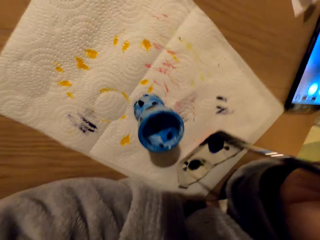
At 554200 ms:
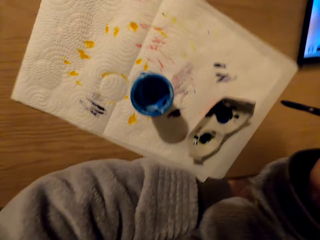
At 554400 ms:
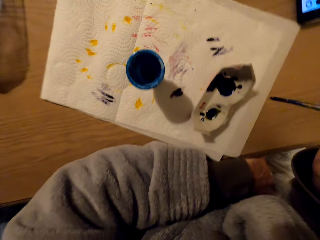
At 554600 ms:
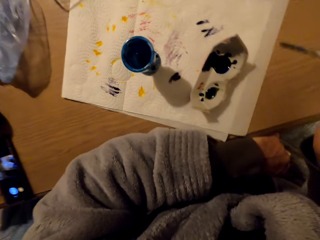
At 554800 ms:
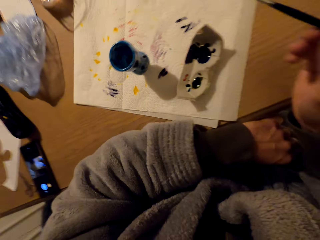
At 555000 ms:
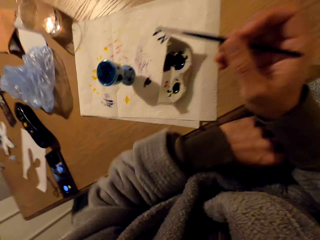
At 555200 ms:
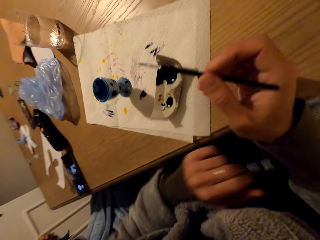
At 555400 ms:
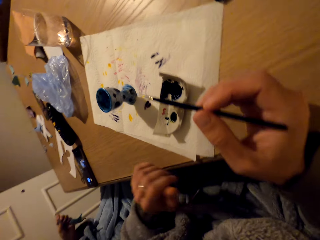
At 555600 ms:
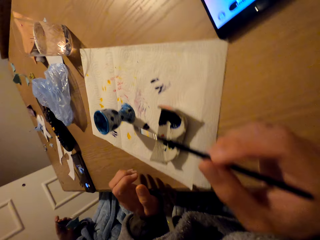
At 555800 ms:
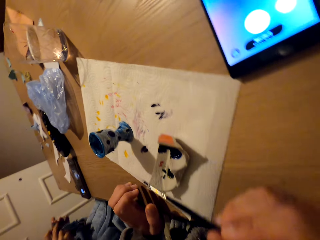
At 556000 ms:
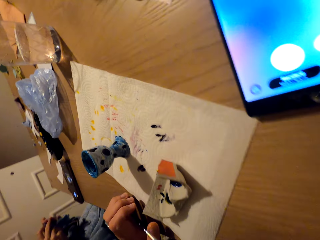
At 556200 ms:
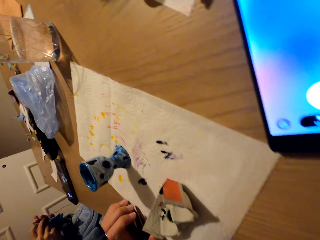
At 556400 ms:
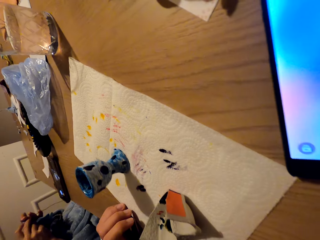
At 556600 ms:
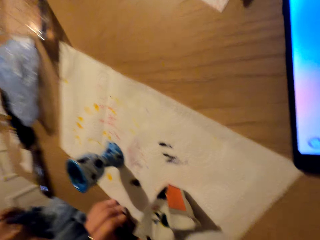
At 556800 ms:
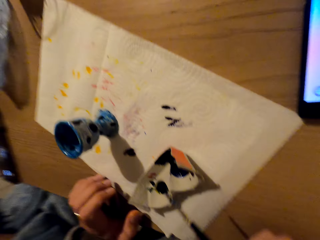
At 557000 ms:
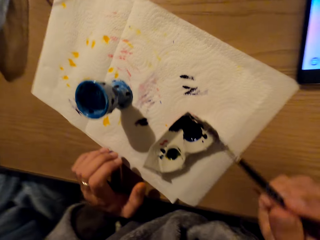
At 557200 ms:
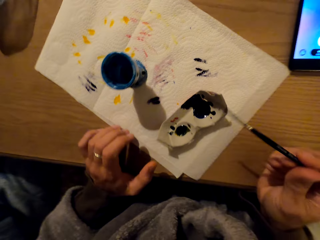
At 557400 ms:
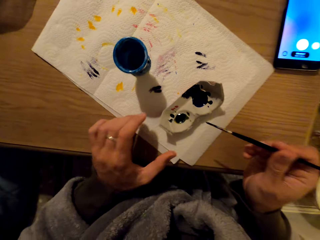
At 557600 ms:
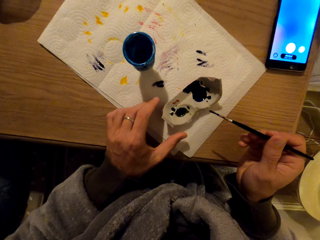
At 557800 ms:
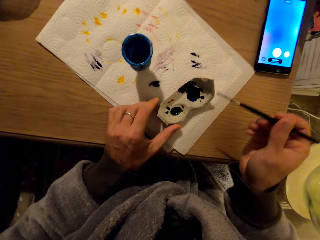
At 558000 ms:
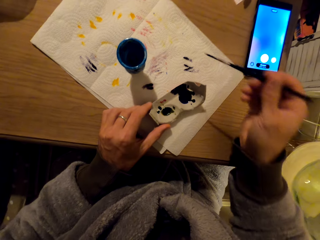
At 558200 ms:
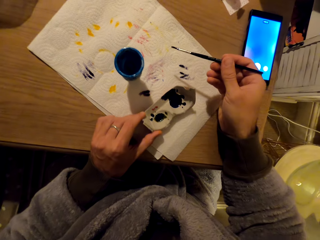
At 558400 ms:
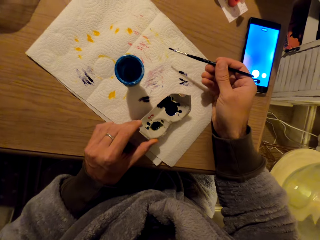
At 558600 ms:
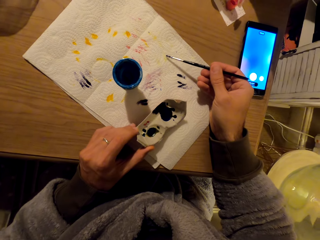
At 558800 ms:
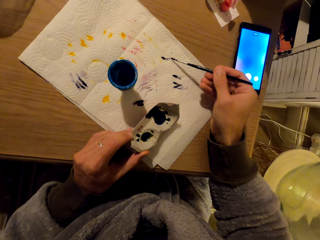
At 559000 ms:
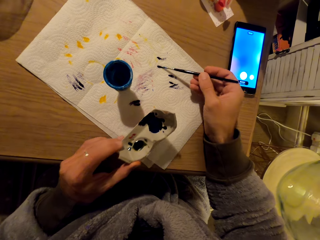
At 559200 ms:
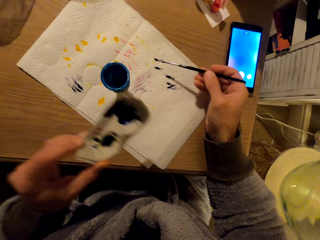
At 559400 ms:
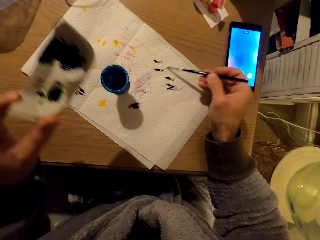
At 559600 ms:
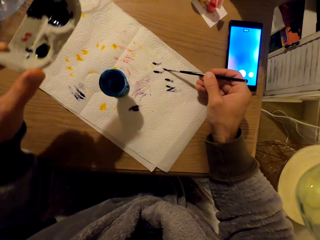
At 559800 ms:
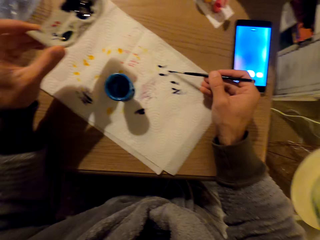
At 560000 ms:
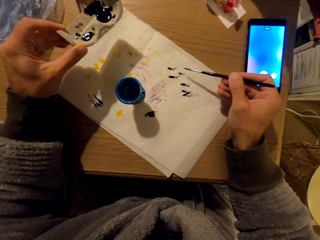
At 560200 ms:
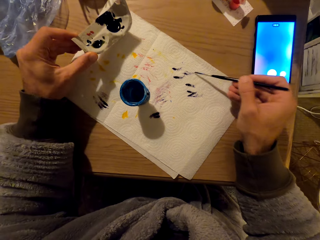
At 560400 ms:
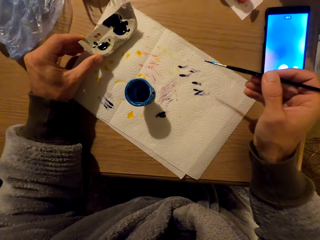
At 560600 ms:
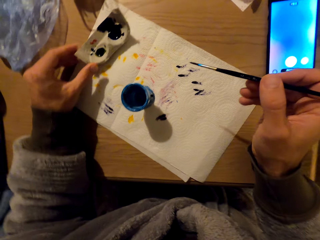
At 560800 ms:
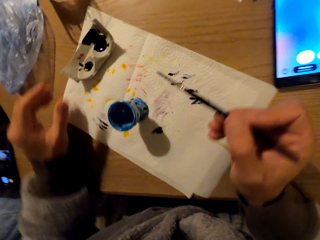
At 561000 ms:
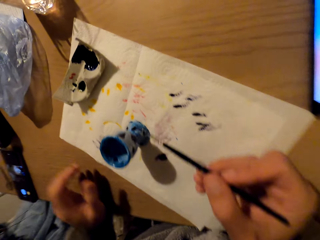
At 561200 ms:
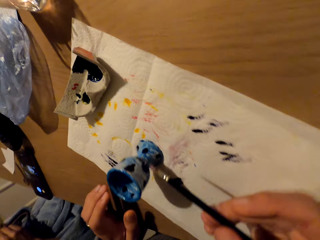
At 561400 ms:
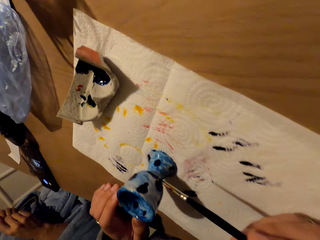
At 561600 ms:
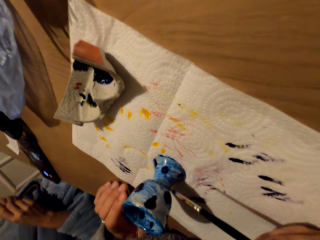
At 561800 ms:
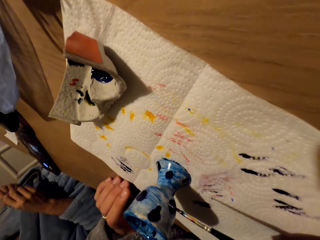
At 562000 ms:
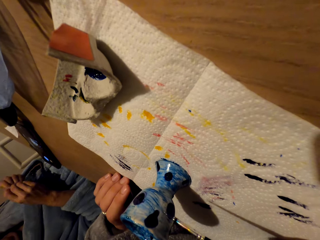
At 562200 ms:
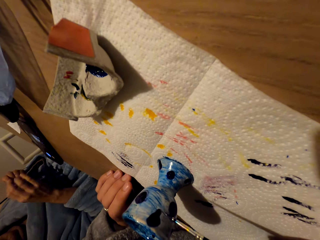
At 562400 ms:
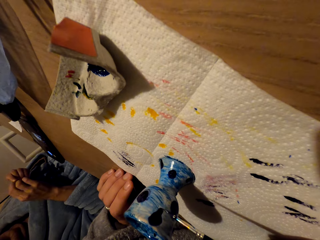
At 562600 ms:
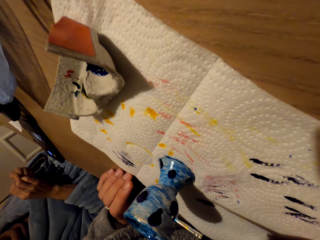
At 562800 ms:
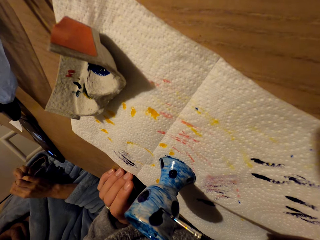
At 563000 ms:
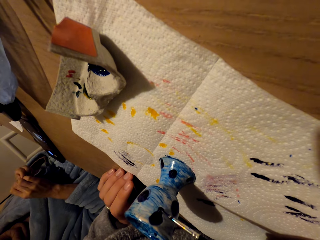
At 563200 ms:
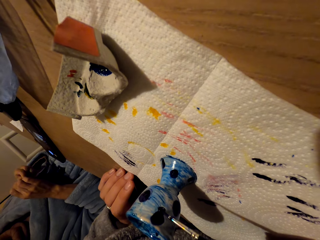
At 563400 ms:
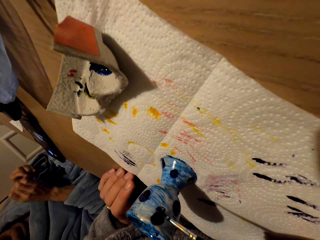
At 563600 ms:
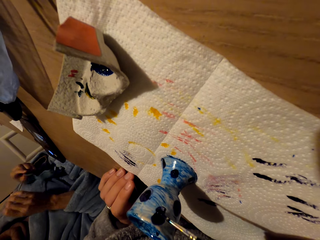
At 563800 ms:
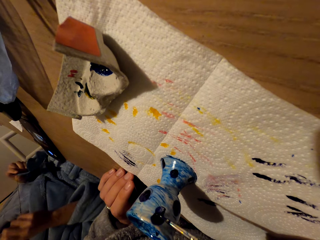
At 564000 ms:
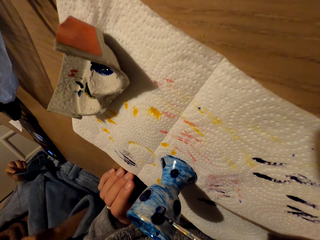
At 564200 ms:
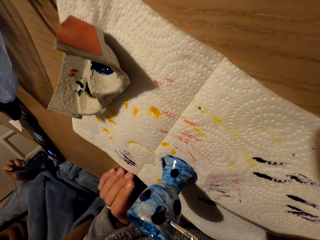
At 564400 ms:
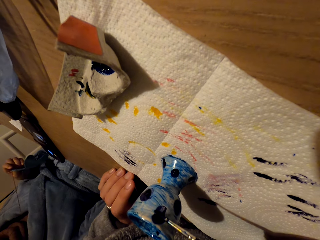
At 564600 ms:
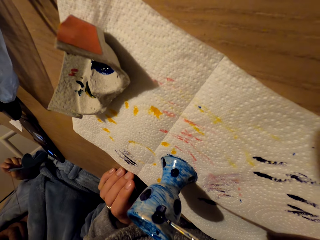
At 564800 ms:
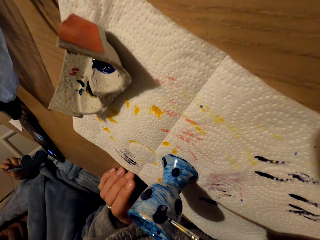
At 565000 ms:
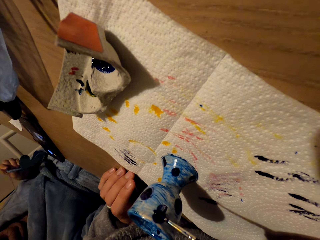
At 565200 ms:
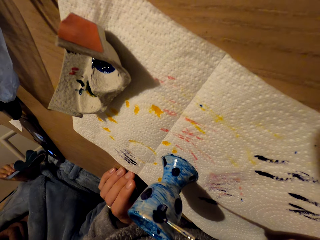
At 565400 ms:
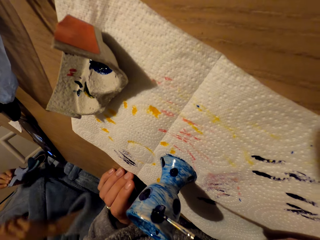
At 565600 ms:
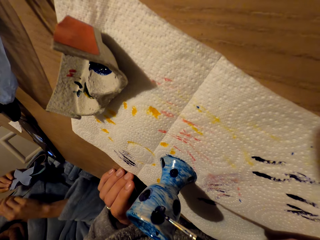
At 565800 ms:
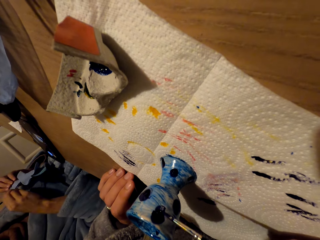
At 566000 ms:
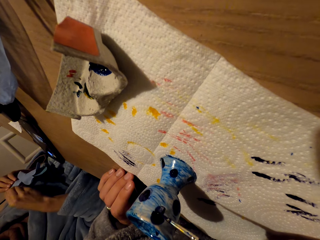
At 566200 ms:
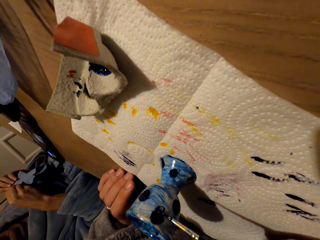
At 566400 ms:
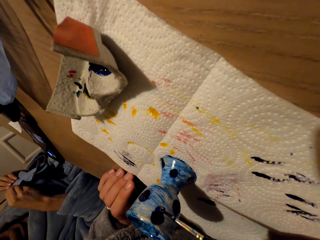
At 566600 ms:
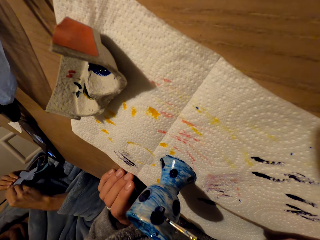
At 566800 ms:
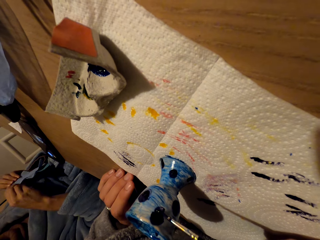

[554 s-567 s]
The camera wearer looks around. They move the paint holder. They wipe the brush on the paper towel. They paint the pot.

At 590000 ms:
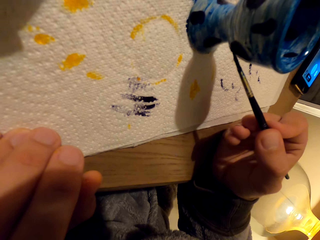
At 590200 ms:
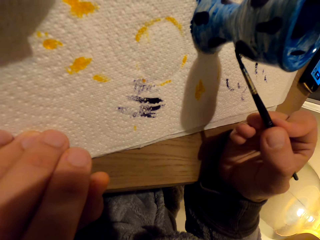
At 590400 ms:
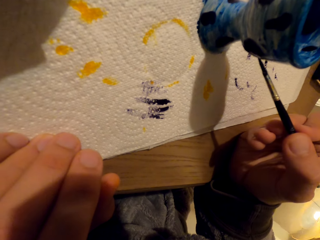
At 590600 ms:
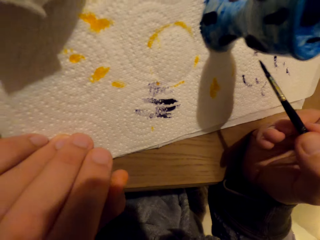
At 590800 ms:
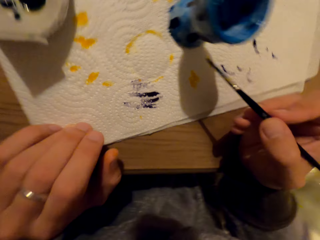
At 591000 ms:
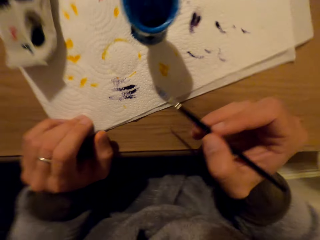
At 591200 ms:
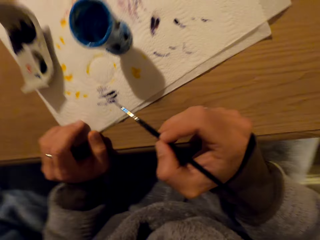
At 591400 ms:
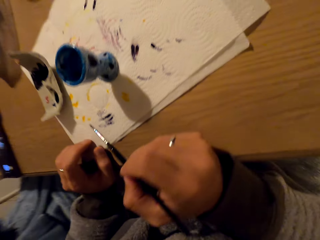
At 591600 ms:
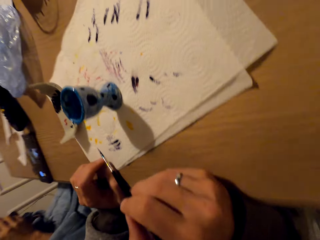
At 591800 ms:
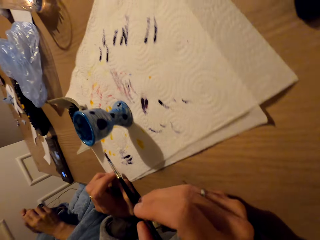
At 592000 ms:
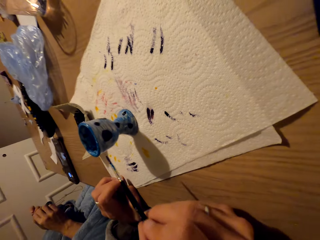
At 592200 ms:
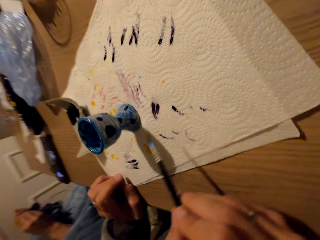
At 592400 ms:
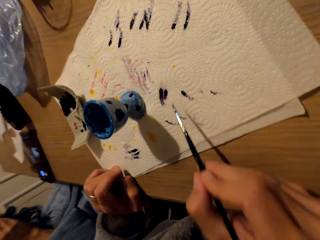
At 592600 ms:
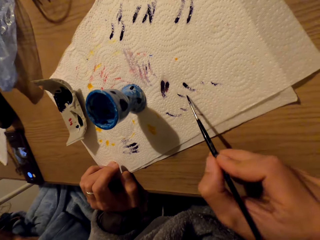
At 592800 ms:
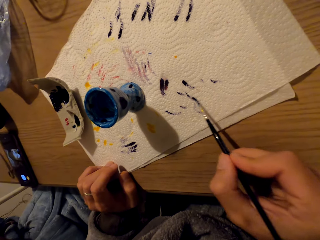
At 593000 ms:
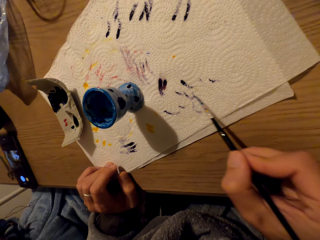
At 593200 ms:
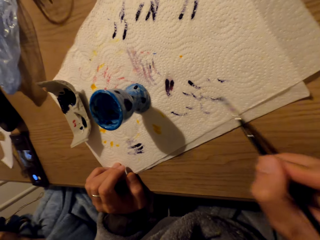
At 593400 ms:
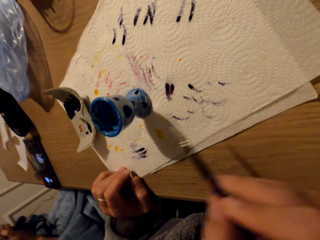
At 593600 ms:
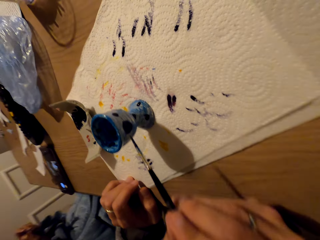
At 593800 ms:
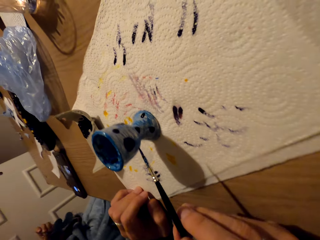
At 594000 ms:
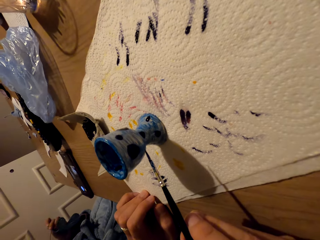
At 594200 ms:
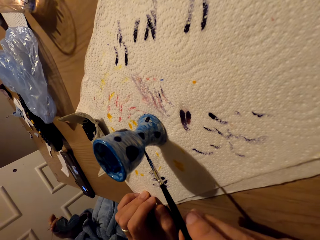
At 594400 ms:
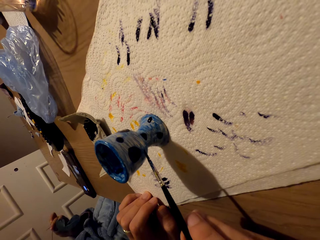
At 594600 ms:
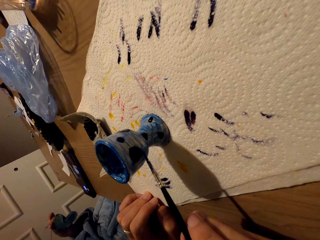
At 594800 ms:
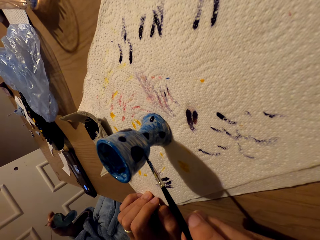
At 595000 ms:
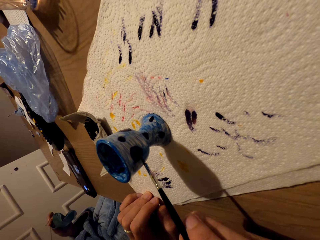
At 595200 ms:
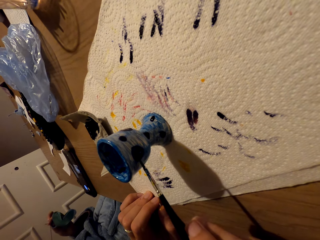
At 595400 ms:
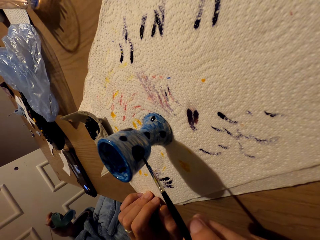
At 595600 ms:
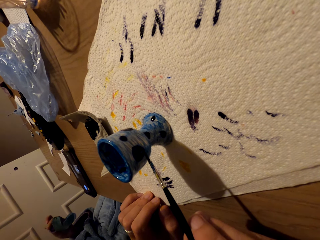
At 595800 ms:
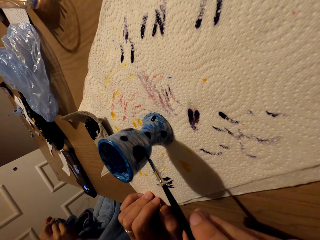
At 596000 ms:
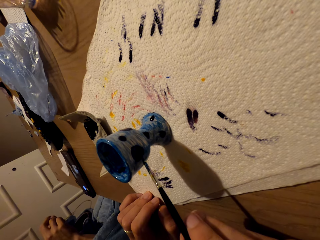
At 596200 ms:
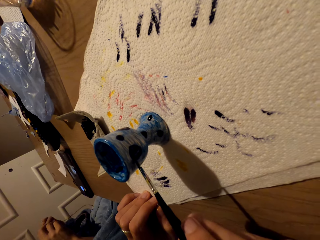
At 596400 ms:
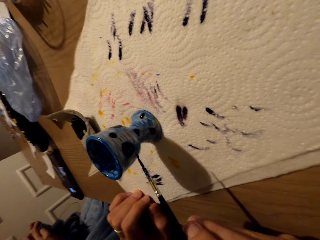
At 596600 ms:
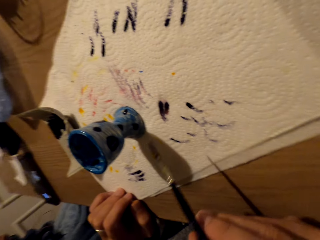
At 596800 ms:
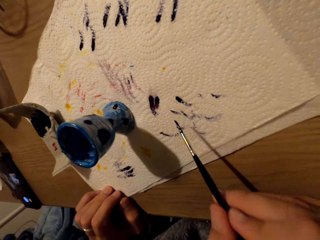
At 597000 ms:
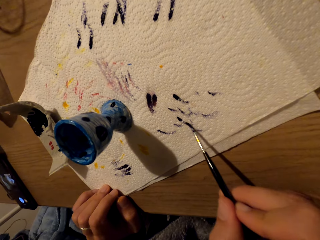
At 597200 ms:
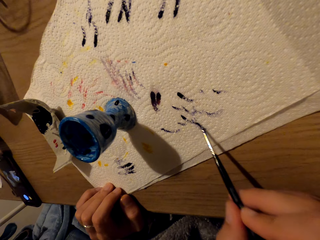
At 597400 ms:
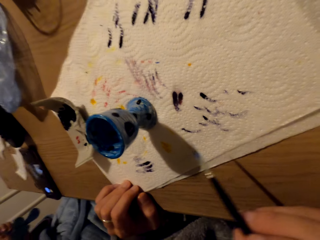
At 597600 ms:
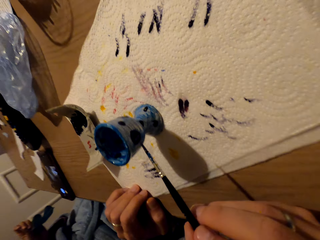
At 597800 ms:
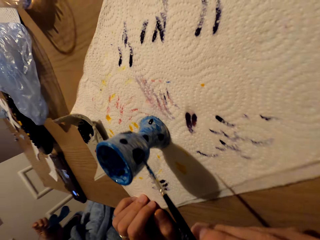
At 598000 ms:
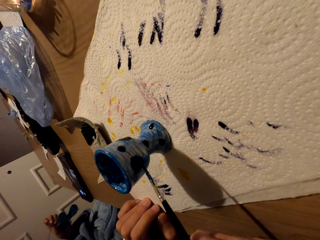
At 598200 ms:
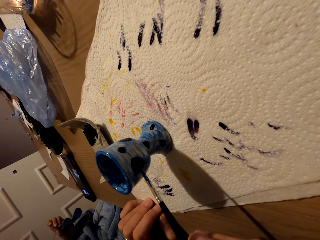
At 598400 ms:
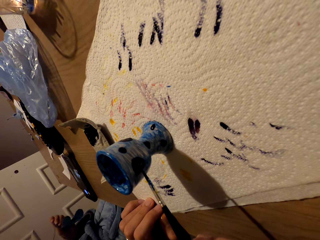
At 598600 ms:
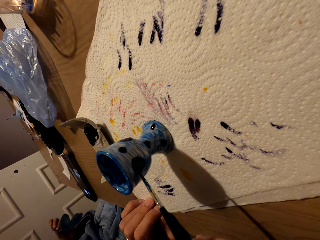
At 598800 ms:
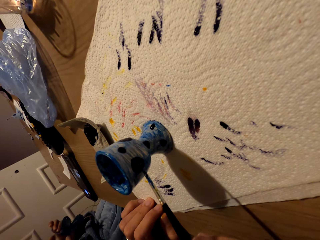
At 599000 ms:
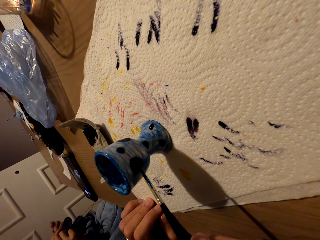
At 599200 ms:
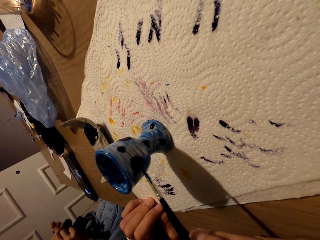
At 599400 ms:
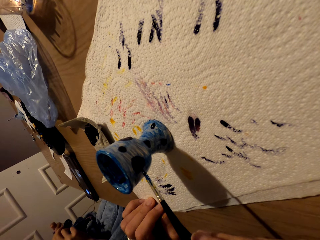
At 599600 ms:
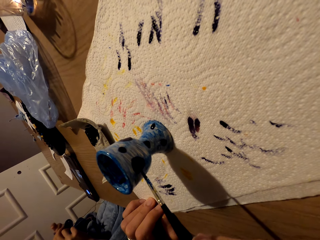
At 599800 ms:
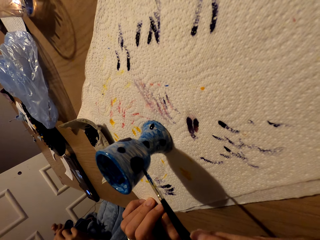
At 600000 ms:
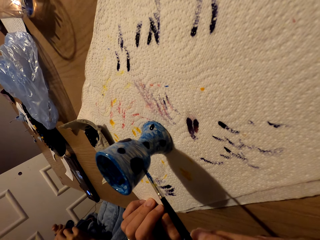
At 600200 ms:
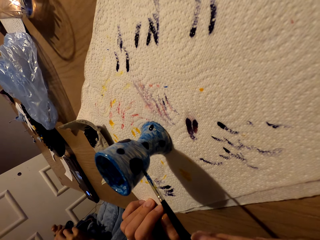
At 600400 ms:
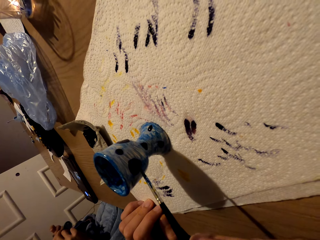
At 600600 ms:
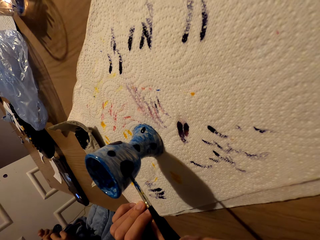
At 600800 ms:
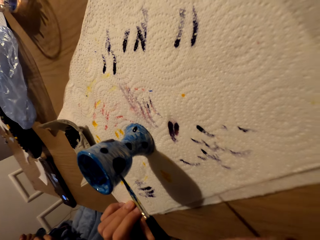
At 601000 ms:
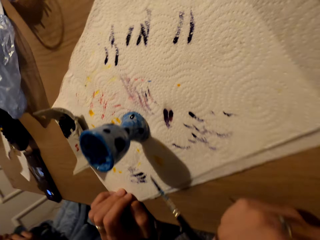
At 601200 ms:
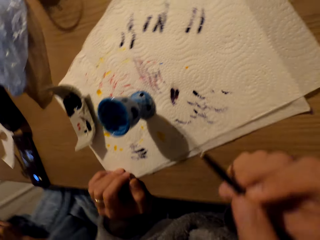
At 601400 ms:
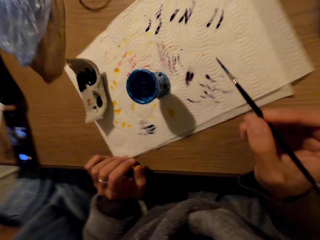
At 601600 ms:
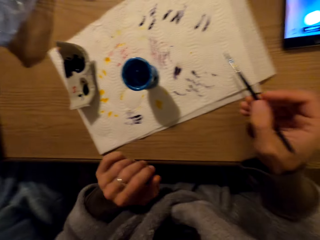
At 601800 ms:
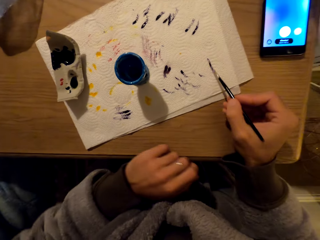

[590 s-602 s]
The camera wearer paints. They wipe the paint on the brush. They remove paint on the pot with the brush. They paint. They rub the paint on the paper towel. They spread the paint on the pot.
